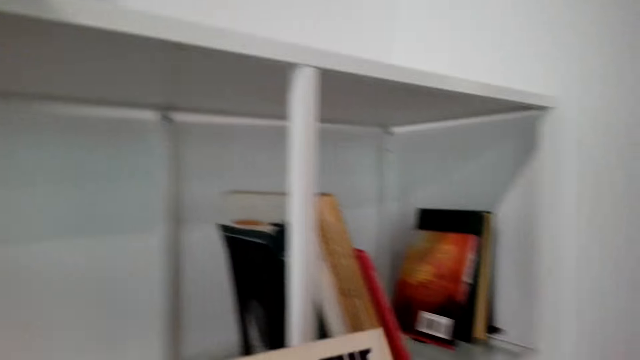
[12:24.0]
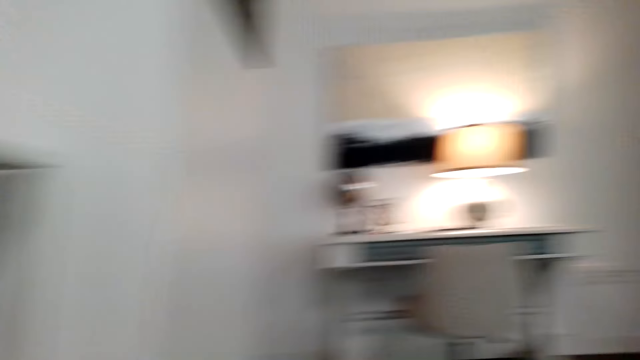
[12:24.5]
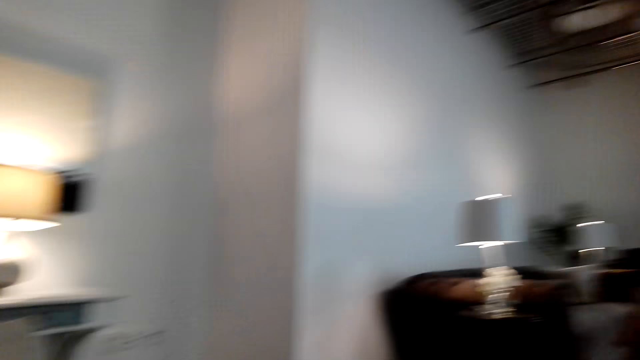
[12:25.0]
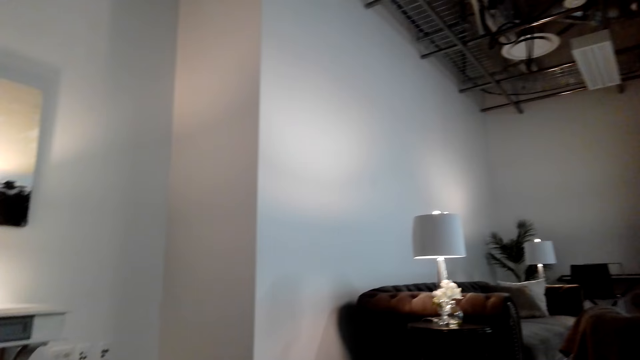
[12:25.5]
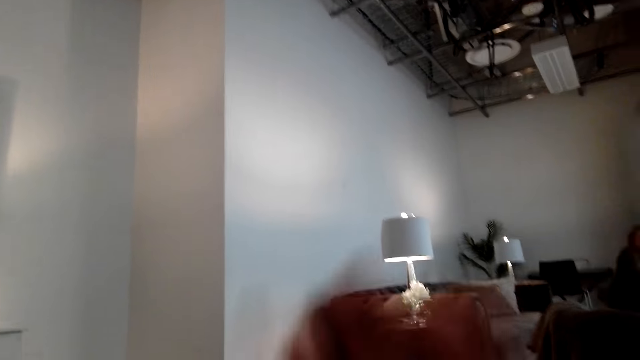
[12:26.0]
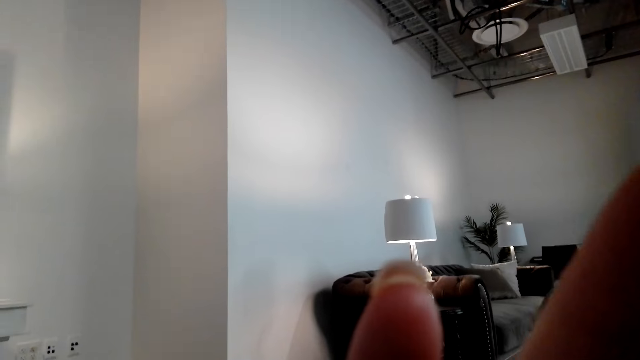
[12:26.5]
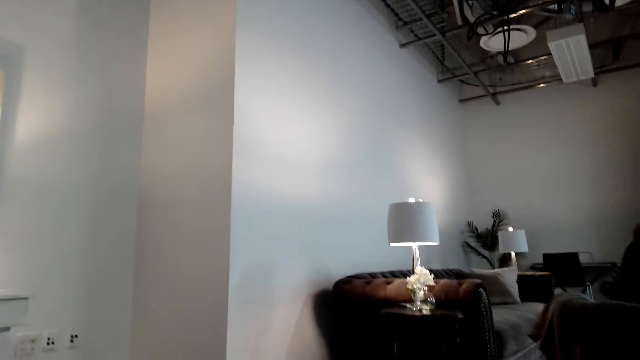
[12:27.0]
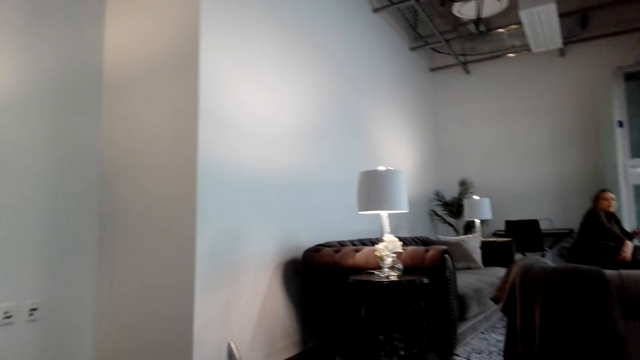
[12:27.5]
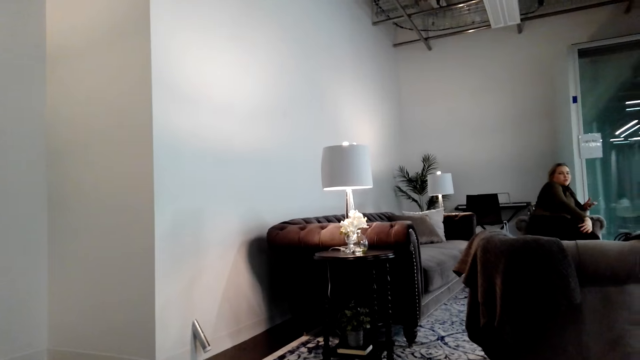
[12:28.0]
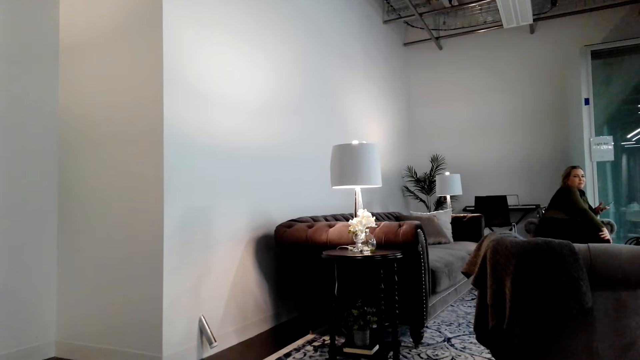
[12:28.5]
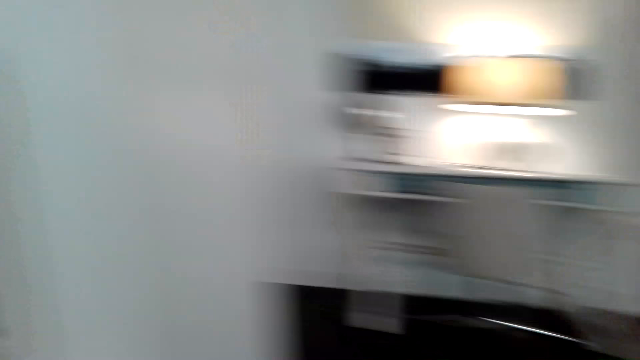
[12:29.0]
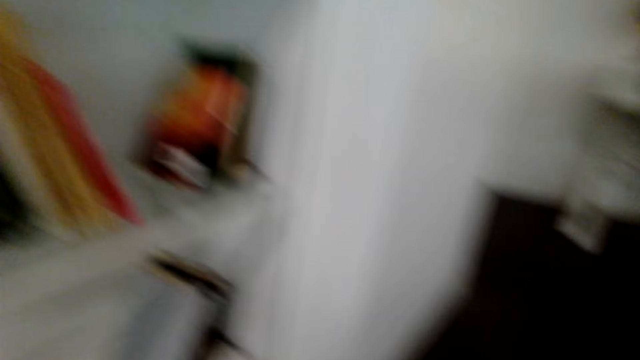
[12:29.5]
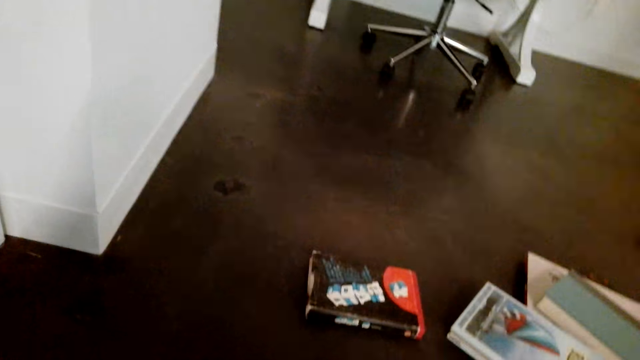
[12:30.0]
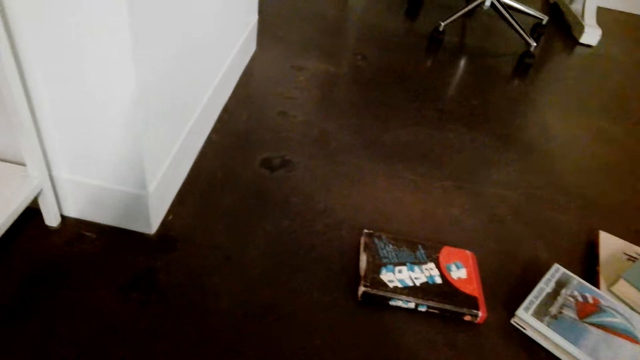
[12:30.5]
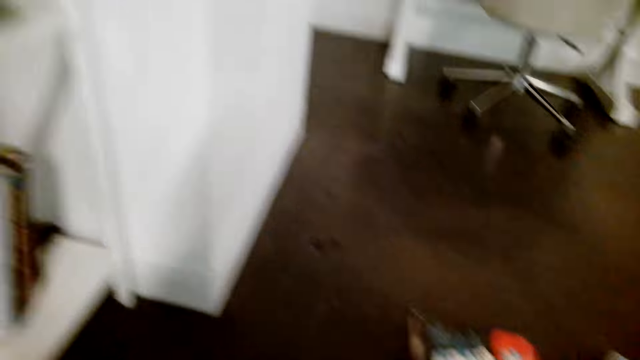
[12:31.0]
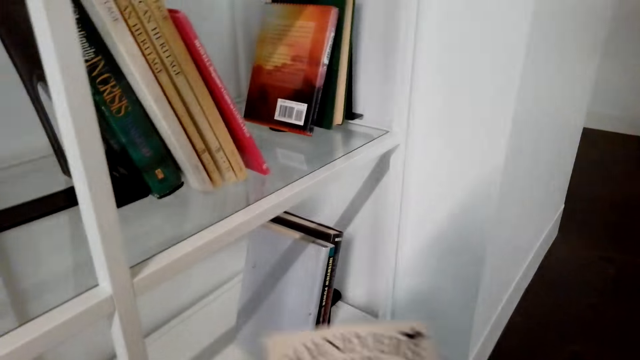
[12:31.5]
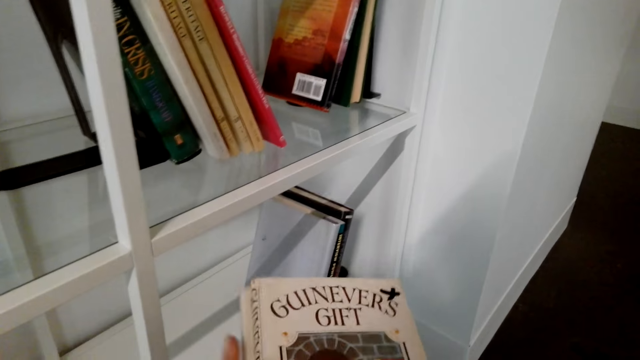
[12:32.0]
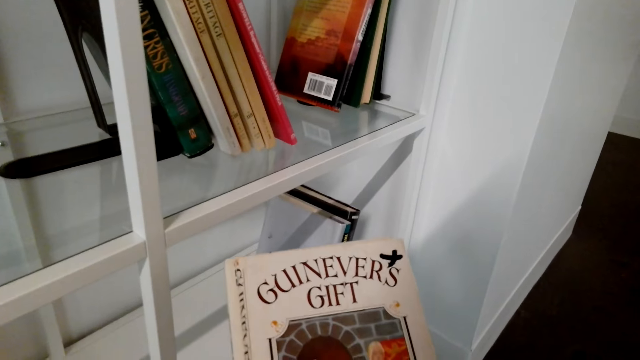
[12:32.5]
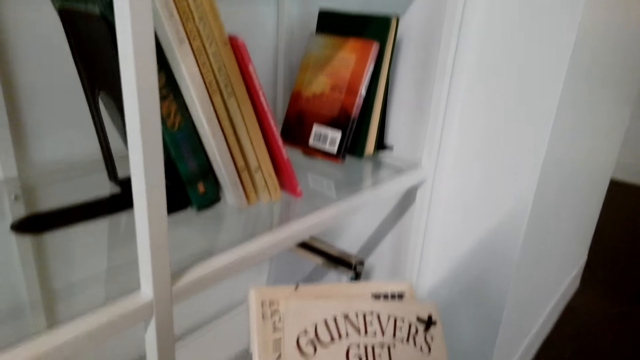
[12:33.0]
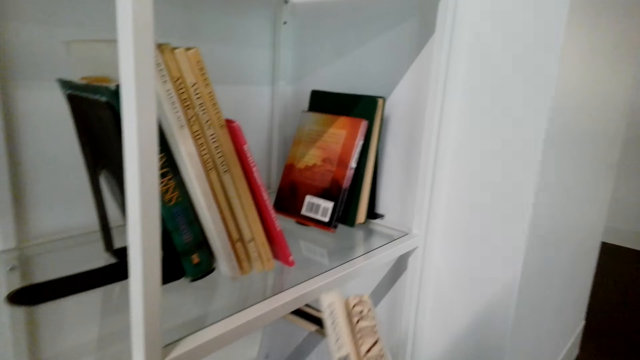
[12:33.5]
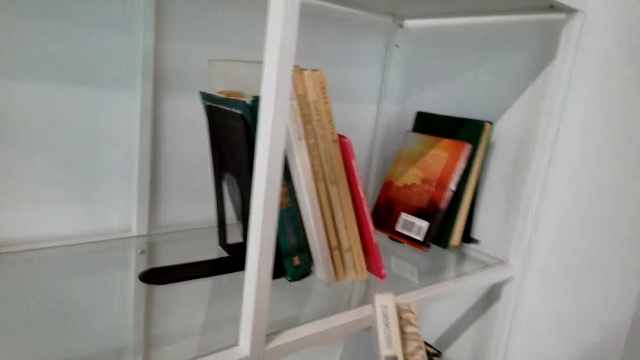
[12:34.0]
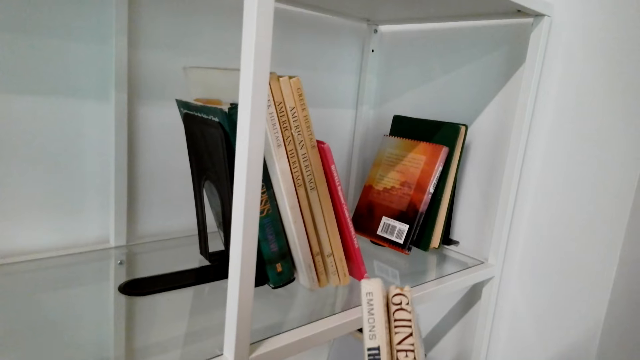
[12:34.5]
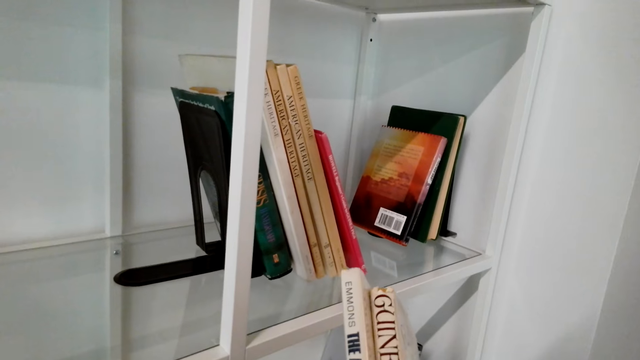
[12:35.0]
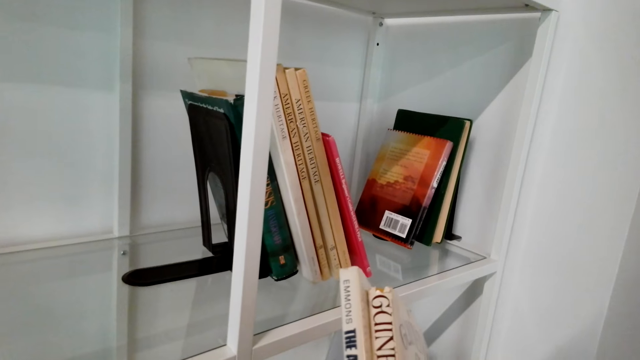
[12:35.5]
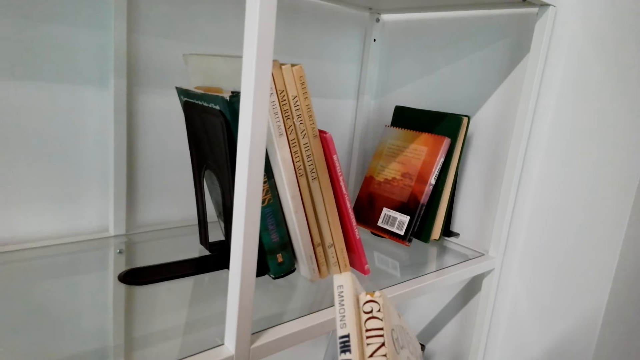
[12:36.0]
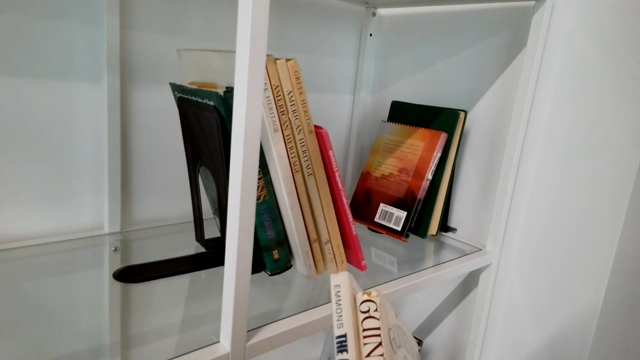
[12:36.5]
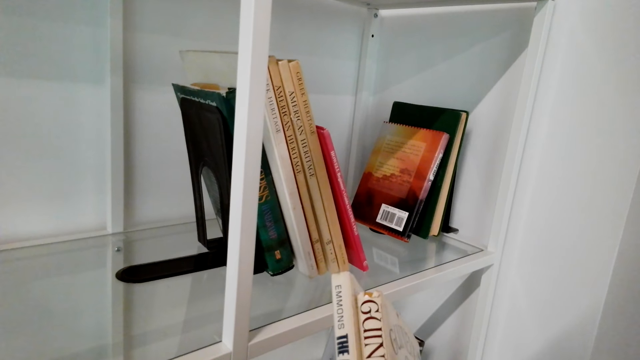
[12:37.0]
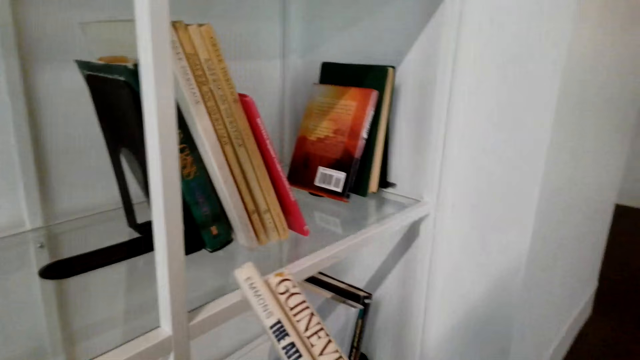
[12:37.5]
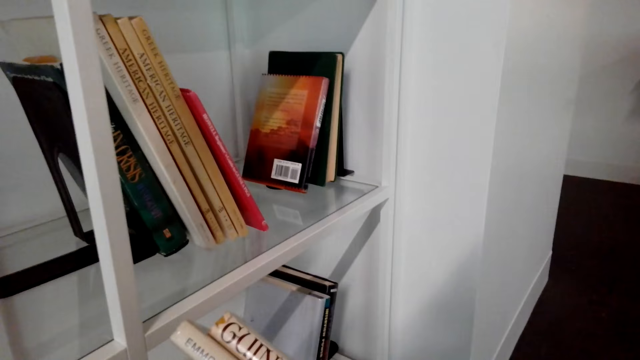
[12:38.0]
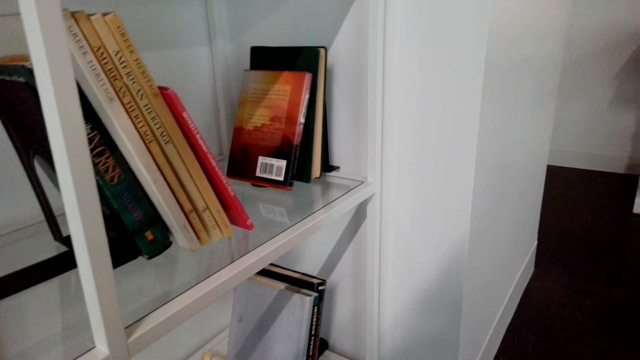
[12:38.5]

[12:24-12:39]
The camera wearer stares around the house. They fix the camera. They talk. They talk again. They pick up books from the floor. They stare at the book. They talk with someone. They pick up books.

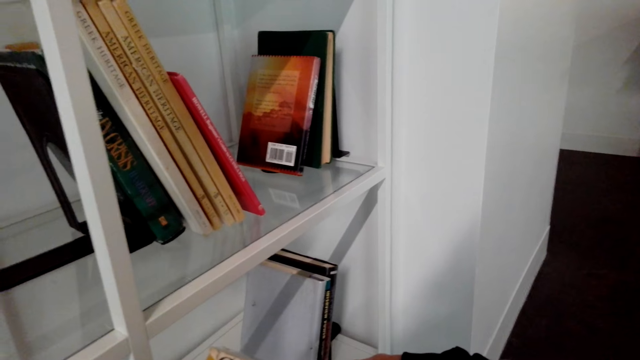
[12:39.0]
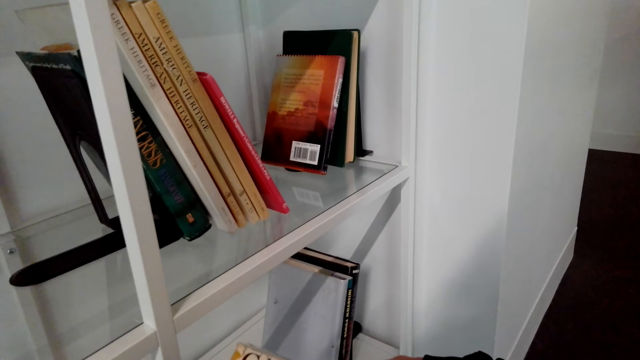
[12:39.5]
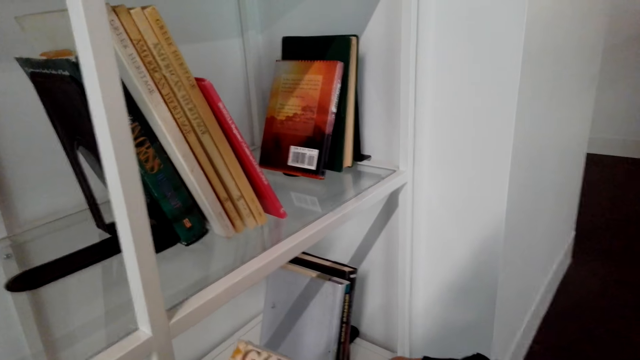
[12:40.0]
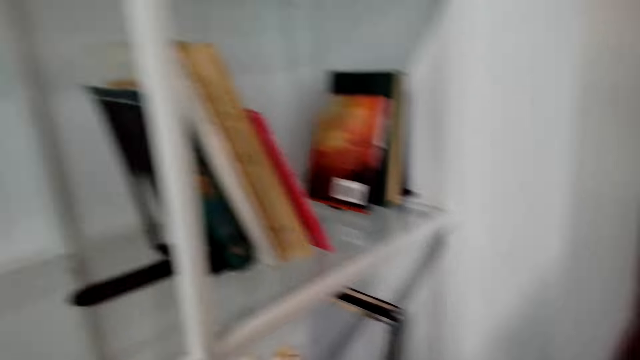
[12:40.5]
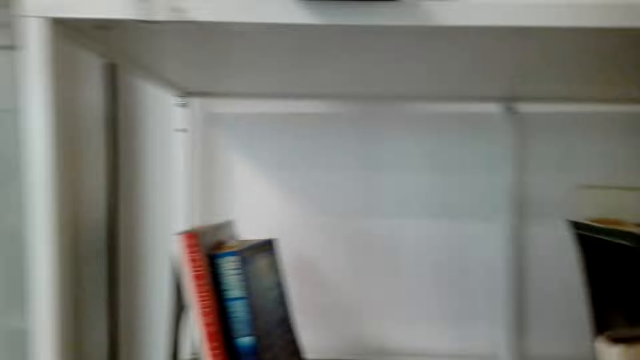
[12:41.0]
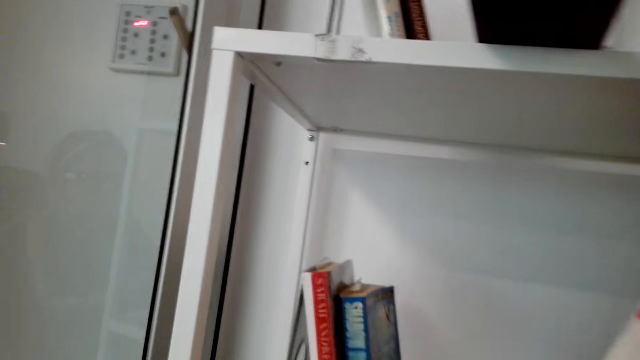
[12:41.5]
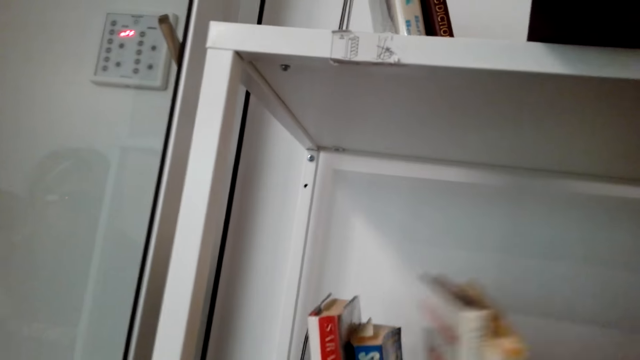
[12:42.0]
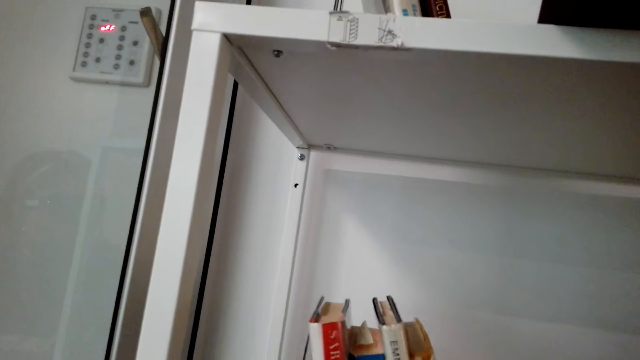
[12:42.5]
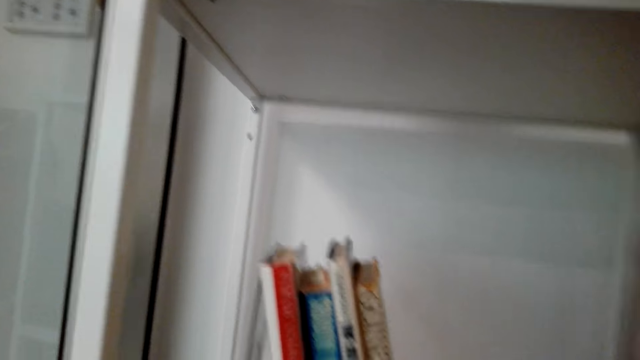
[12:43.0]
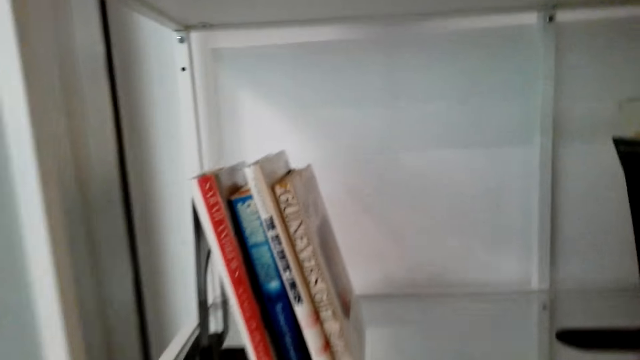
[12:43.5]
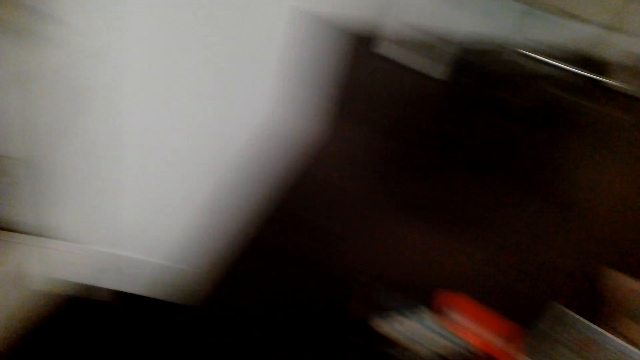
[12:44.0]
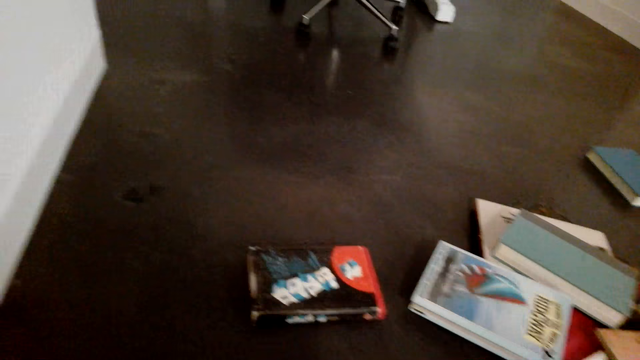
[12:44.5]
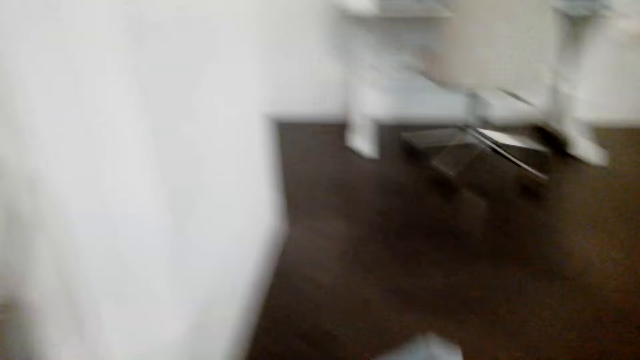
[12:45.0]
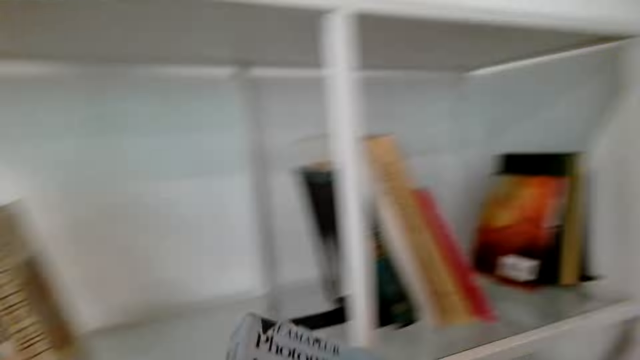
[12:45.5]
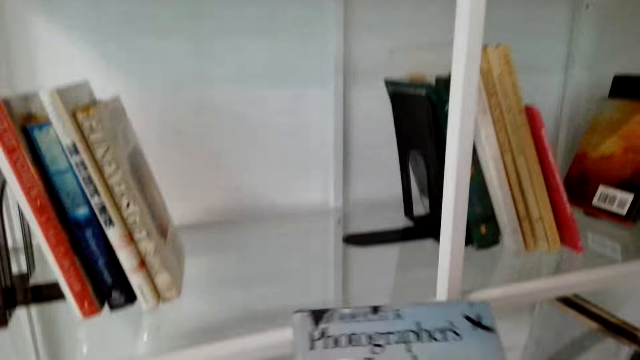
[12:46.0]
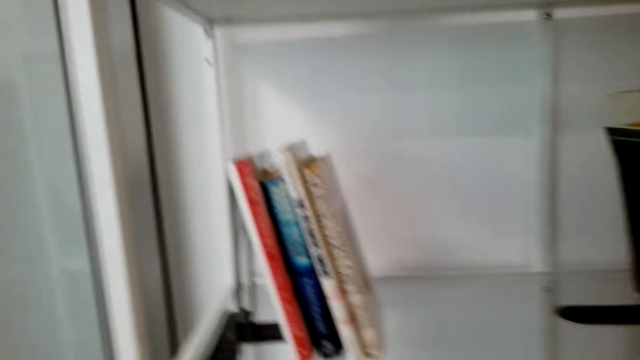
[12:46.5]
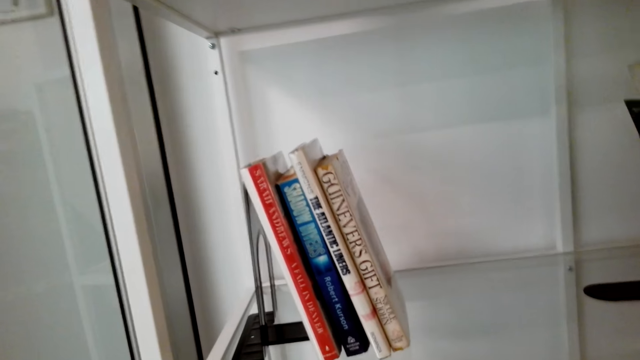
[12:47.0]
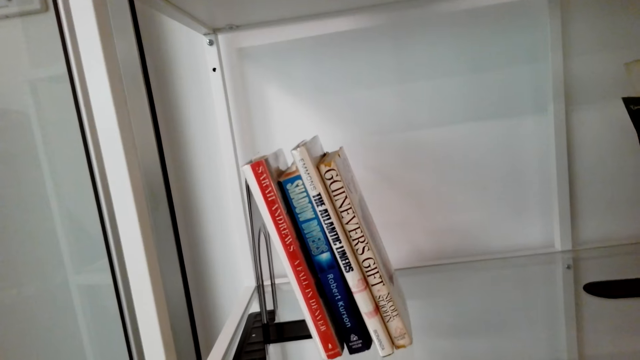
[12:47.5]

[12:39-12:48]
The camera wearer talks with someone. They arrange books in the shelves. They pick up books from the floor. They arrange the books in the shelves.
